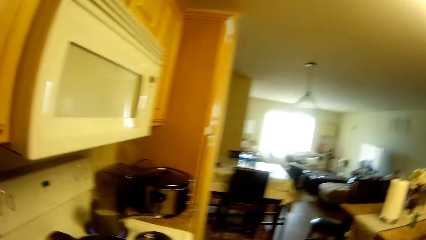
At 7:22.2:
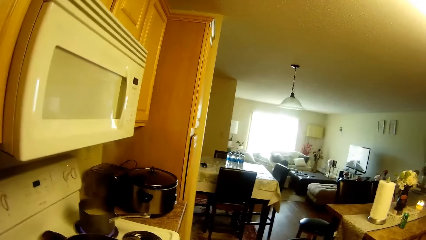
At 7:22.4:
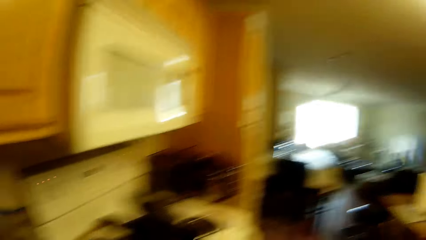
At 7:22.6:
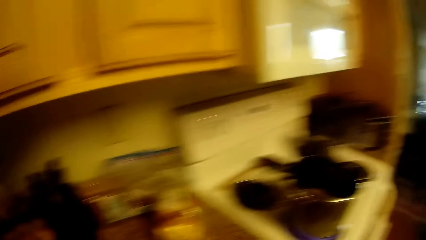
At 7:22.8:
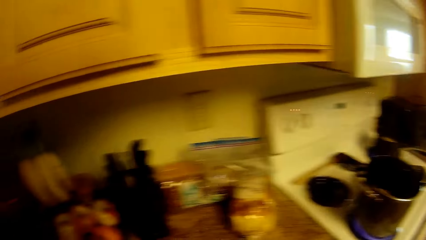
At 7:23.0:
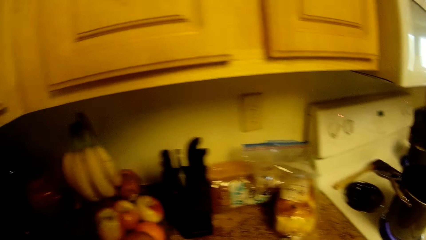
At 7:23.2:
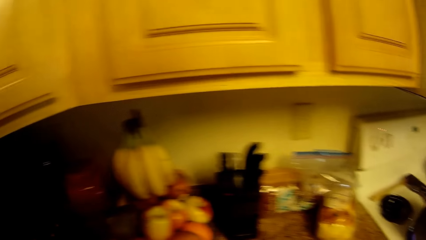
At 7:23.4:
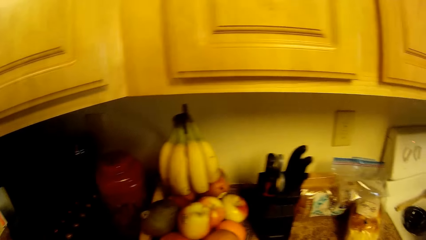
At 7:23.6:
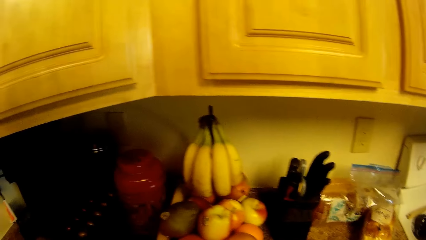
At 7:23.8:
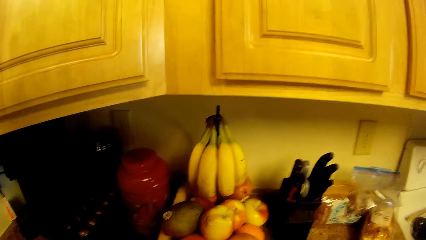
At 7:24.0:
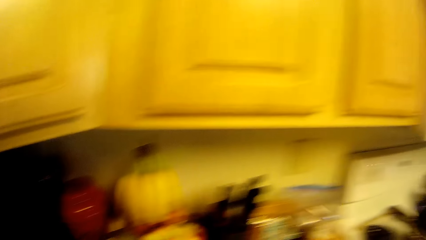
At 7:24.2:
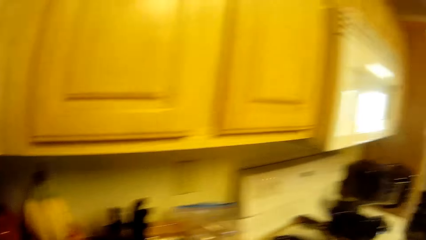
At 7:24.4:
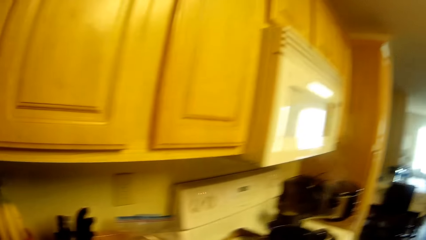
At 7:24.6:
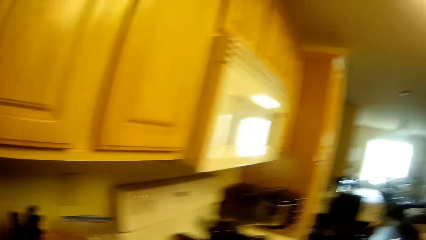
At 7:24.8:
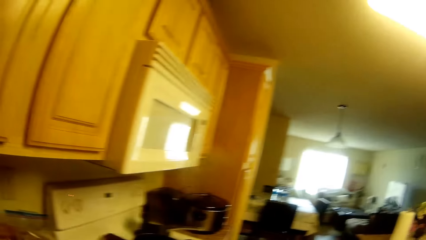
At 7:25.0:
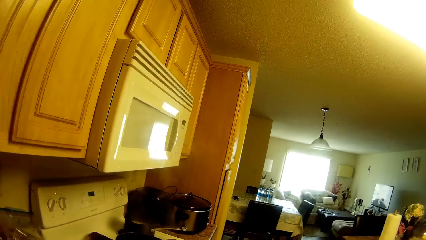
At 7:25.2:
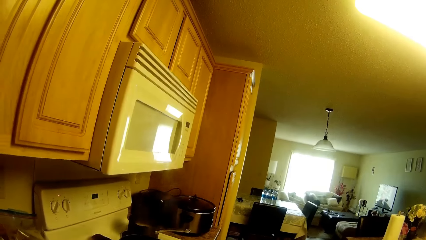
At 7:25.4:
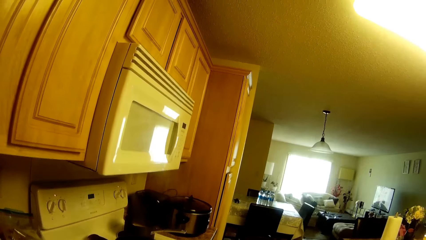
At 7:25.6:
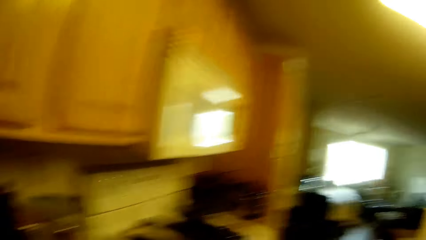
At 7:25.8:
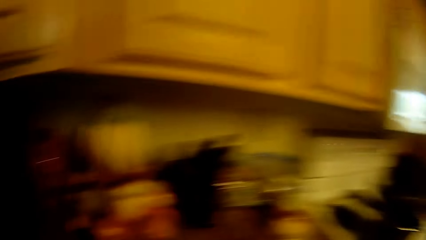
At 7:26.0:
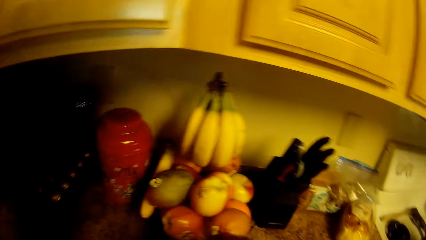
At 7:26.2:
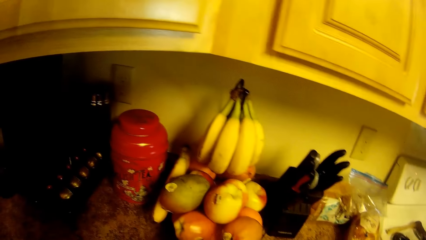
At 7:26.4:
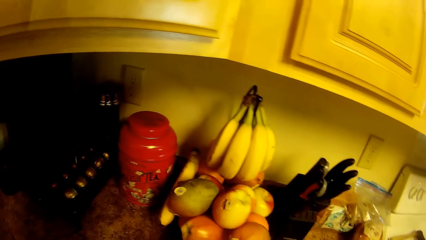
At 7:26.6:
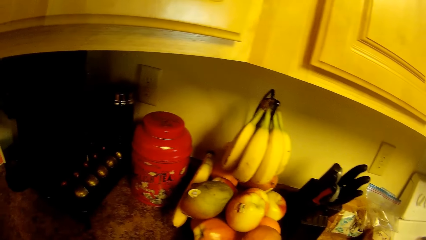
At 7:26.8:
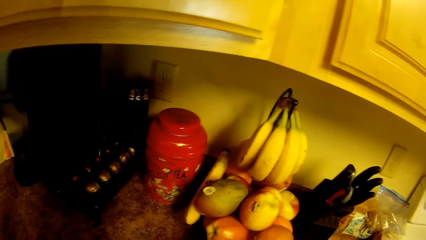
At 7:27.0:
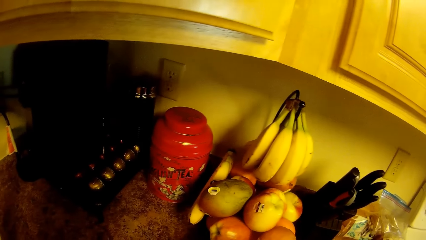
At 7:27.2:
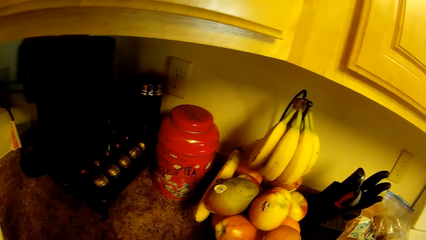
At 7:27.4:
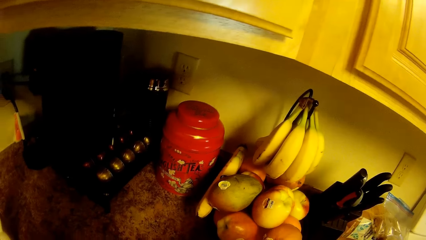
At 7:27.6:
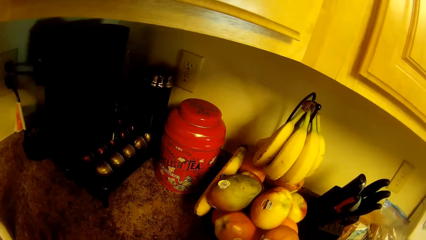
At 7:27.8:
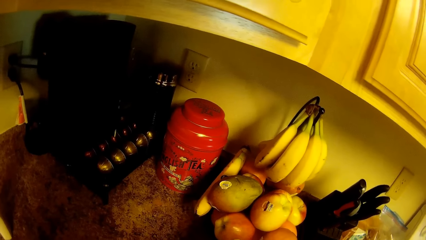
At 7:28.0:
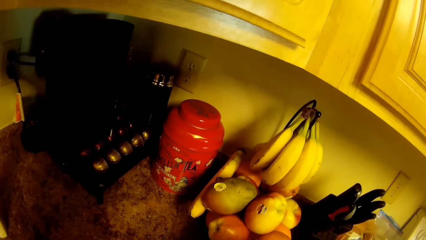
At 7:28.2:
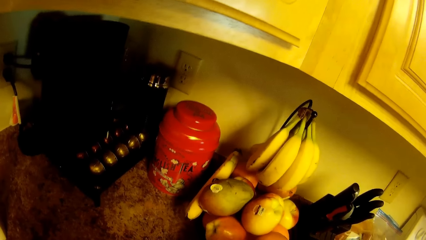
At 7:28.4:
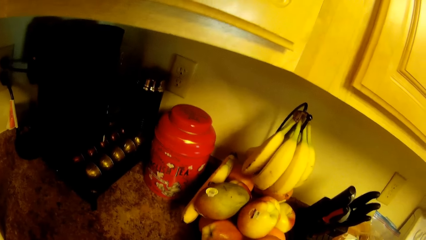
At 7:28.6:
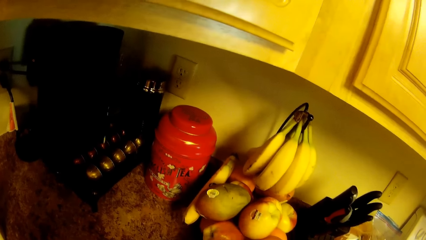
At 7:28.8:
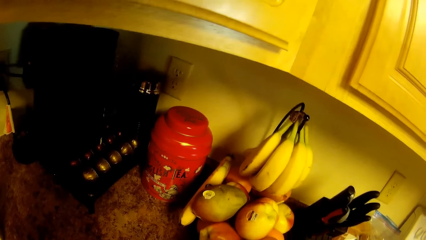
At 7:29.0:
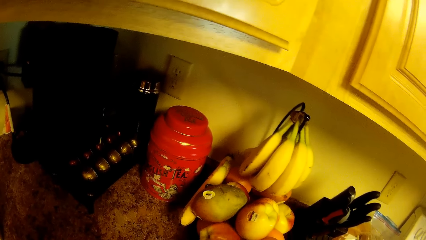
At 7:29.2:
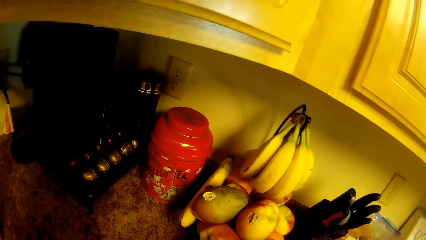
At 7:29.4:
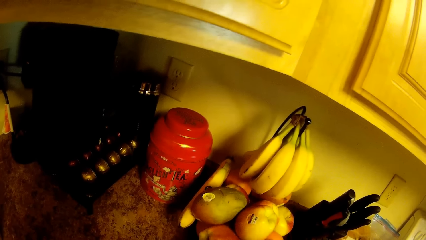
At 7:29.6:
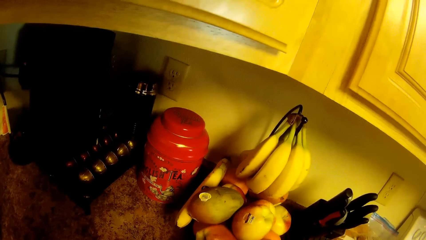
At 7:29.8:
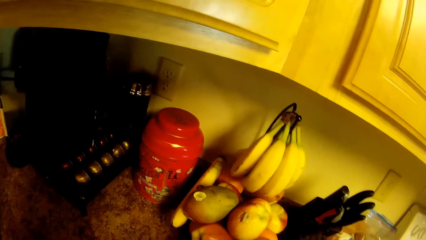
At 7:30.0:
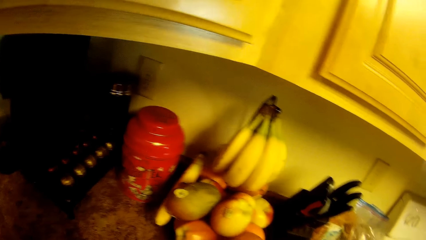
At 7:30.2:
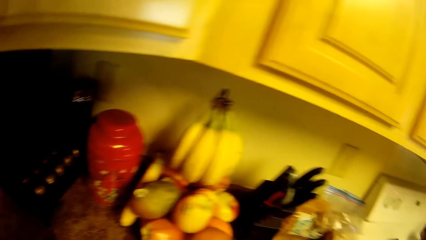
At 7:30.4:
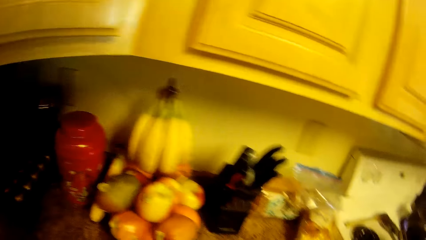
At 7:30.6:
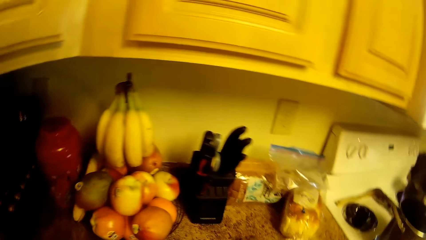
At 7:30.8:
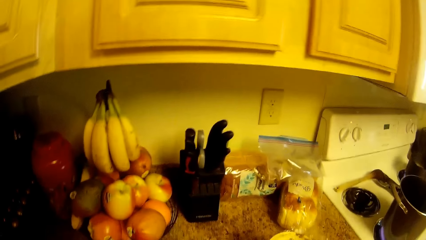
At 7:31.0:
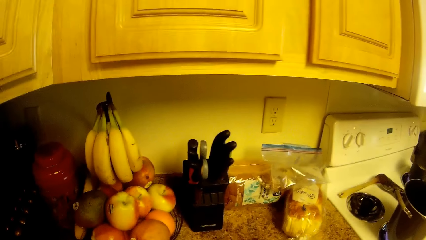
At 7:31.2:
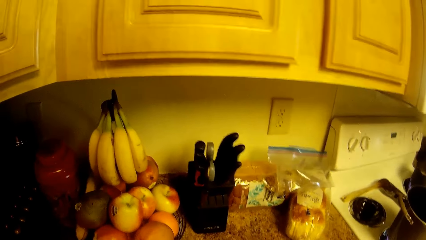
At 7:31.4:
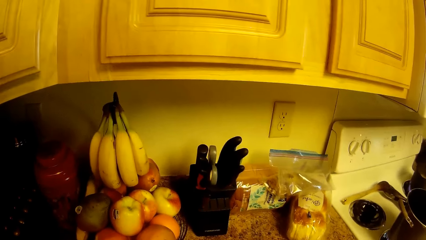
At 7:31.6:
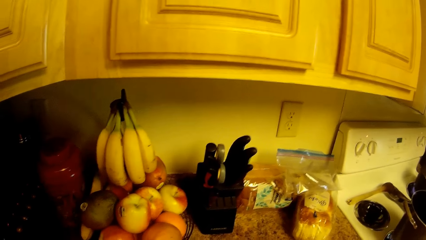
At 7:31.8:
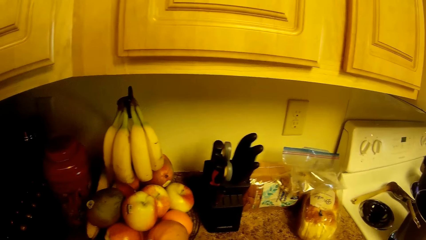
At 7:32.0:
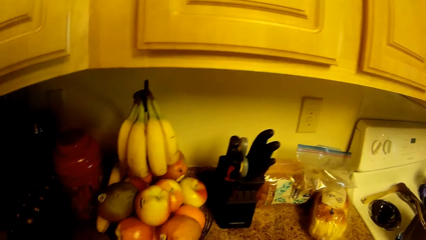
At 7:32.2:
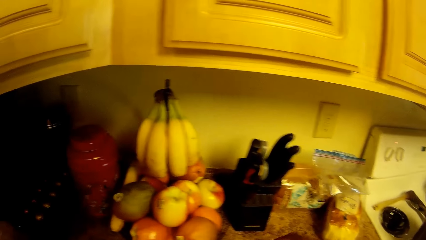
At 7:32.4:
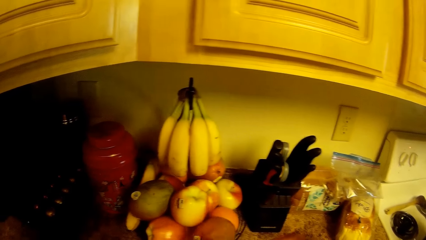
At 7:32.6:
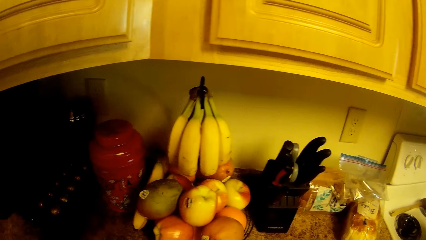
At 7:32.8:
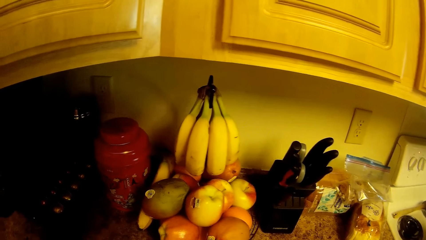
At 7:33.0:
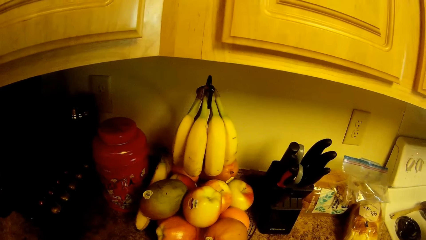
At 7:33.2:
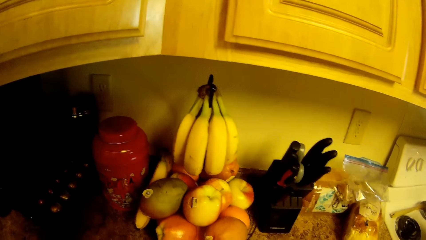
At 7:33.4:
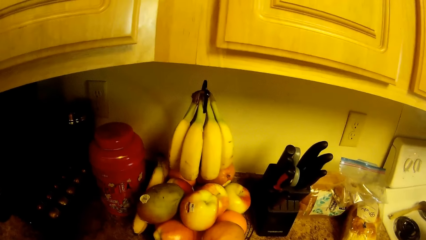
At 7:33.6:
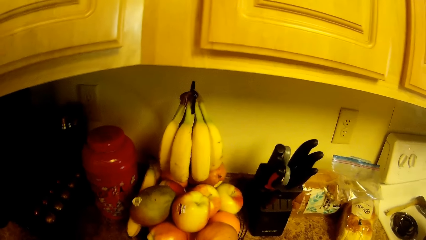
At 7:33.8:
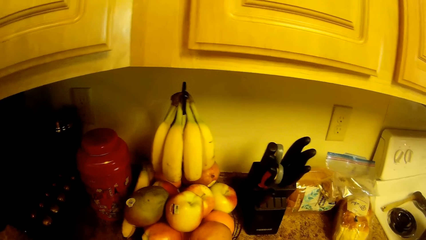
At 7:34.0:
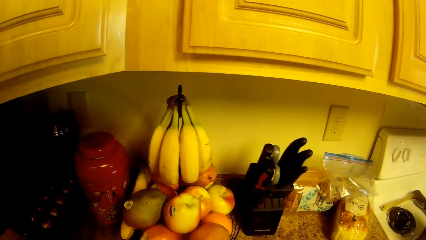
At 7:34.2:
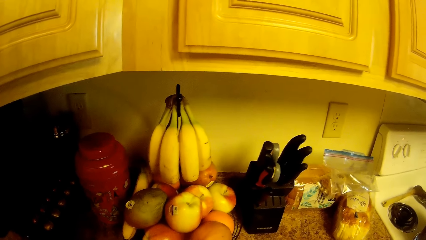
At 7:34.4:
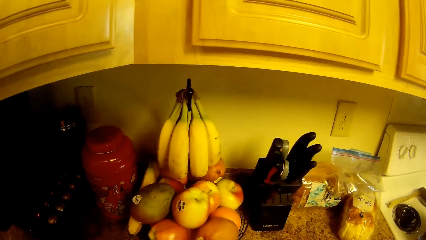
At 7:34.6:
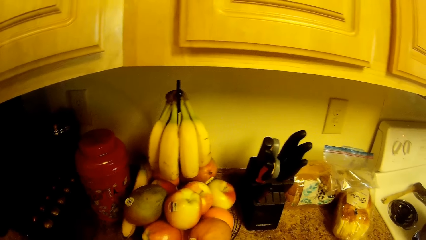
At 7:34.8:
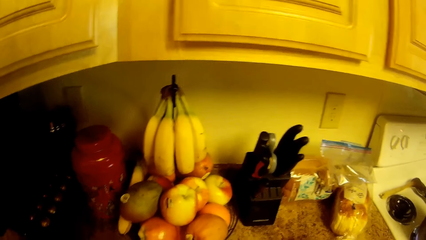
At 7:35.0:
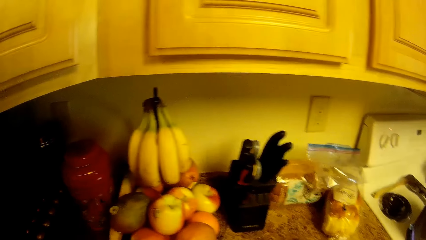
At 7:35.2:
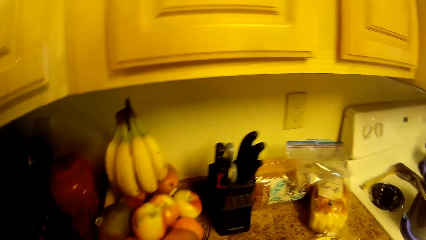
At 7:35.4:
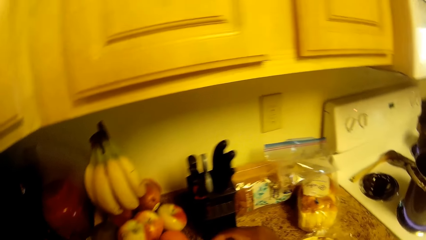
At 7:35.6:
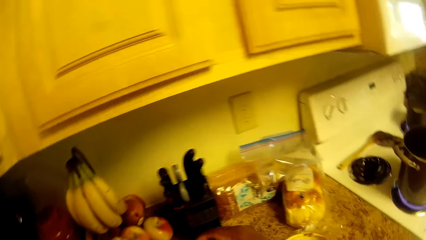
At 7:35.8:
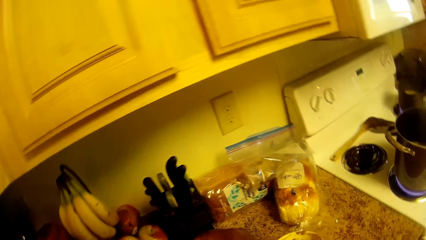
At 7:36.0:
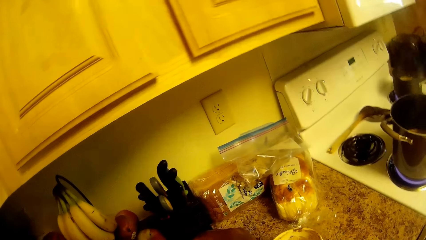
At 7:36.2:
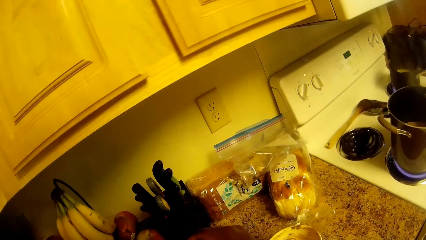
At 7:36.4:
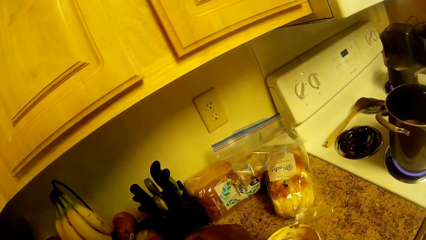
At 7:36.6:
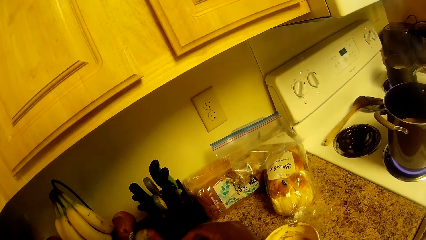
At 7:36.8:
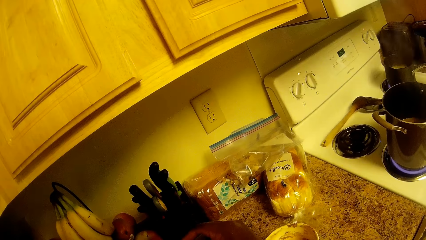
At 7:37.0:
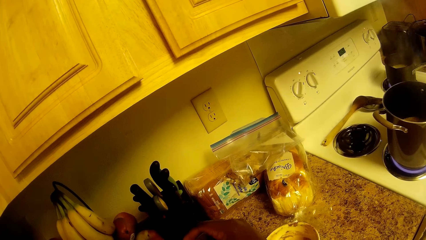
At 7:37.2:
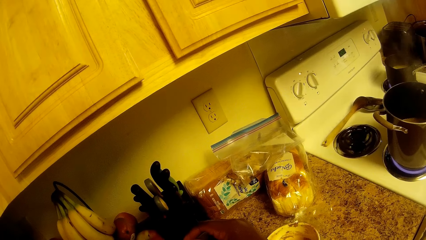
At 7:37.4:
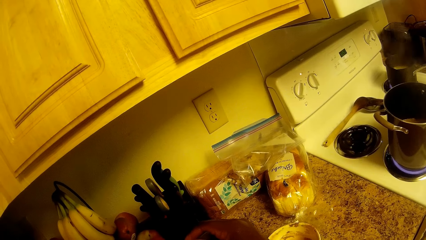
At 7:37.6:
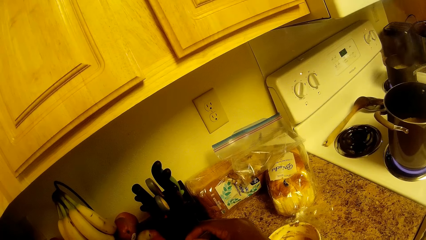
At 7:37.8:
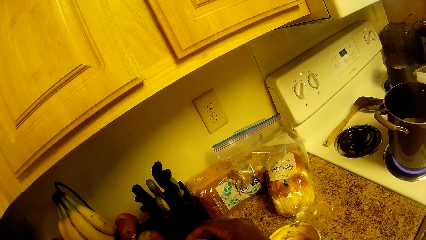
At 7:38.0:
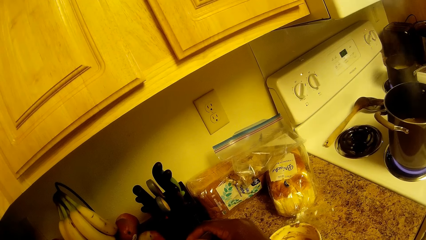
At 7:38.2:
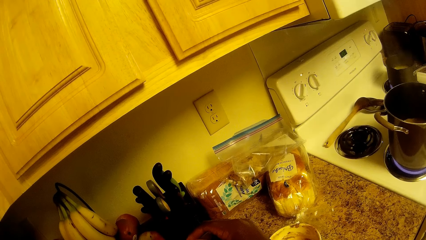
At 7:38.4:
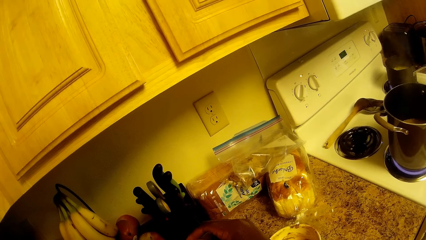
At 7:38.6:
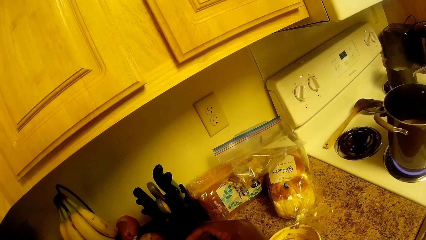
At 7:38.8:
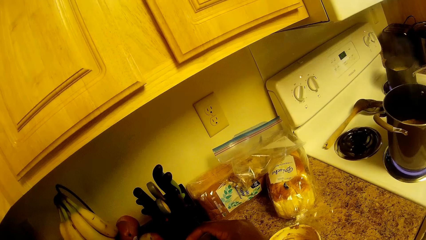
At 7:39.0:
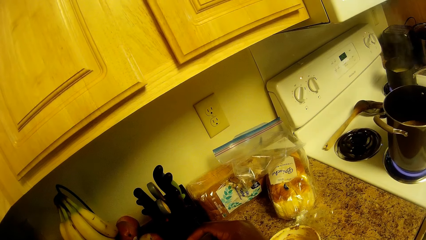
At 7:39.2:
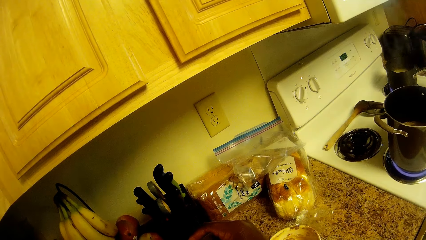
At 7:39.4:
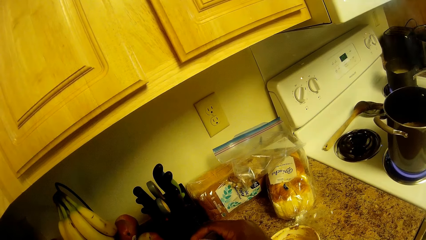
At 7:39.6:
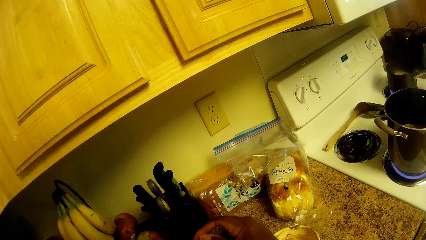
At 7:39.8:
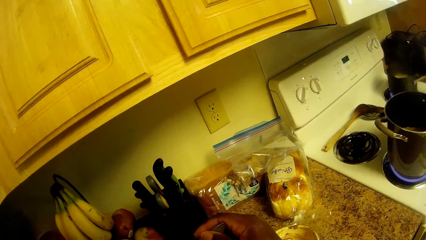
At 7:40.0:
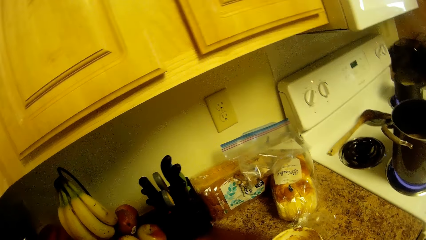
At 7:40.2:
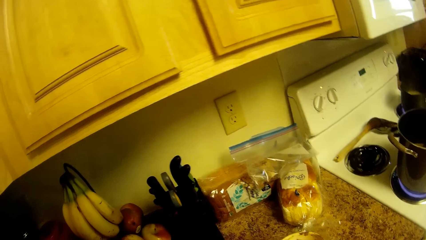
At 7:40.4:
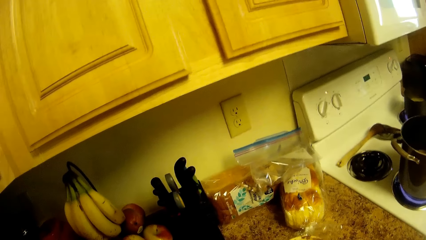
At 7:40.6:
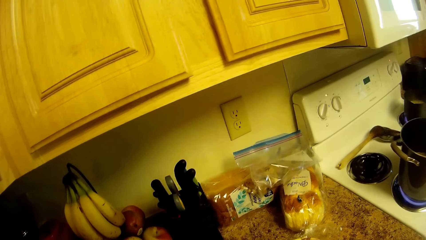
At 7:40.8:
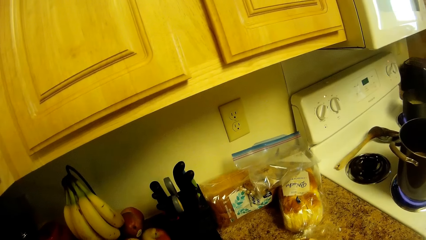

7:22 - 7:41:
The camera wearer hits something on the kitchen counter. They hit it again.
